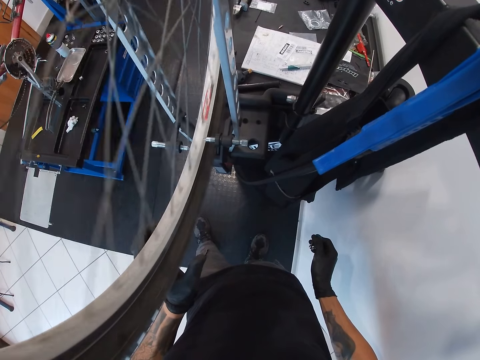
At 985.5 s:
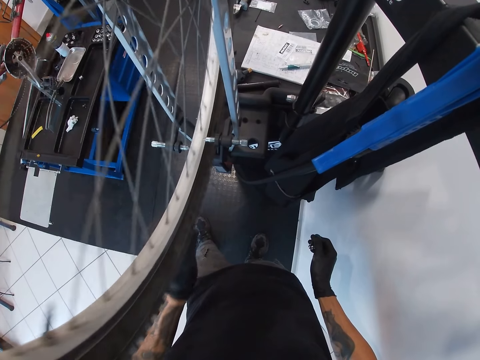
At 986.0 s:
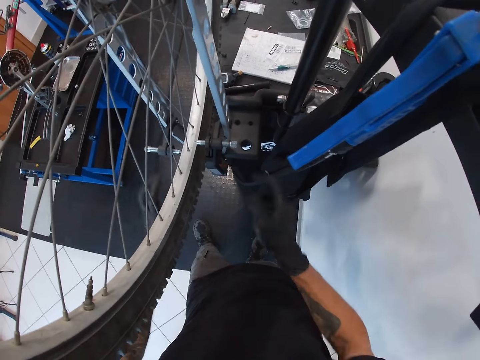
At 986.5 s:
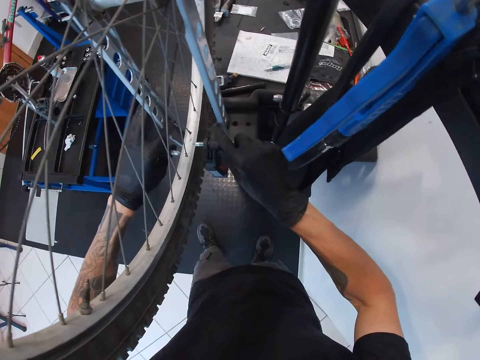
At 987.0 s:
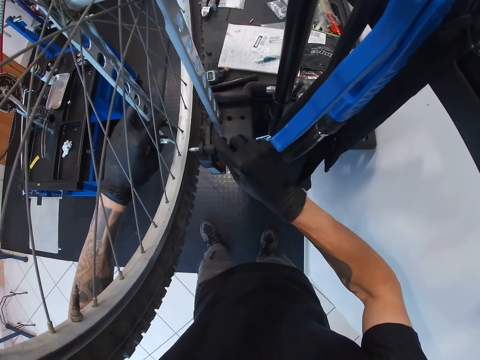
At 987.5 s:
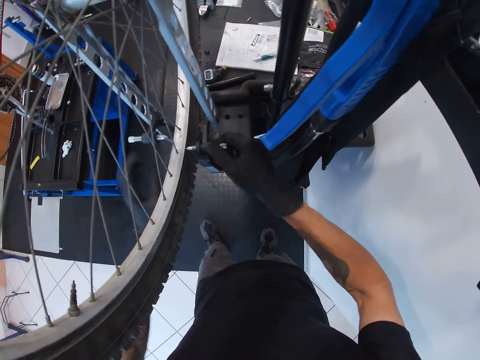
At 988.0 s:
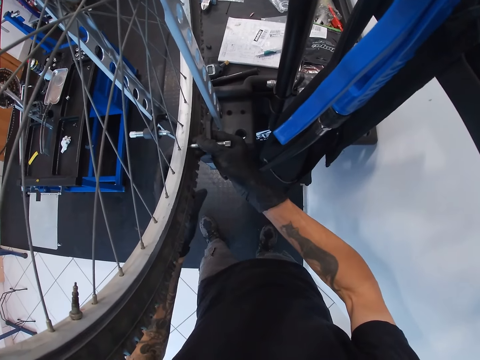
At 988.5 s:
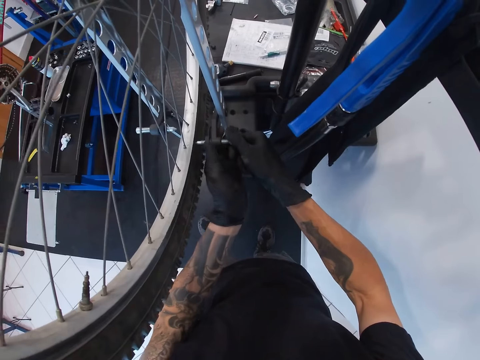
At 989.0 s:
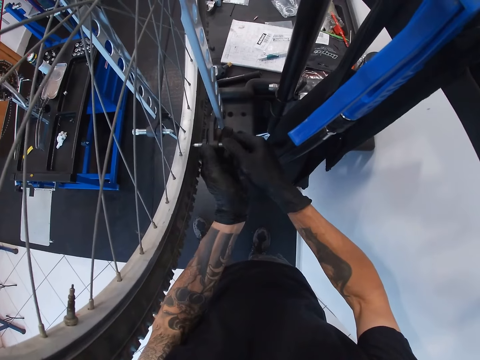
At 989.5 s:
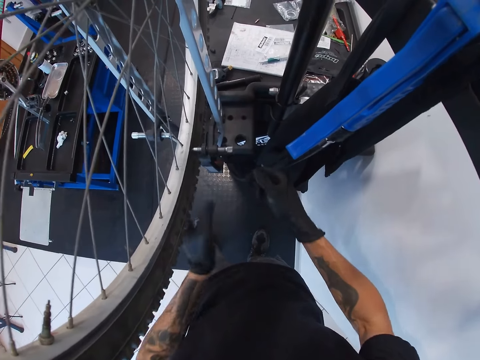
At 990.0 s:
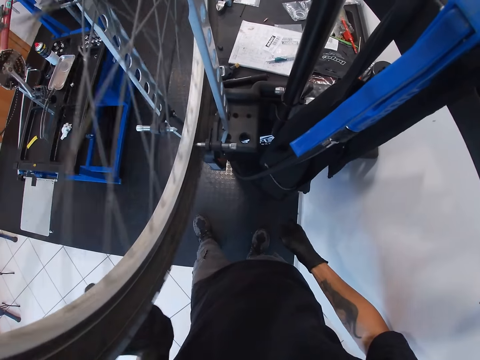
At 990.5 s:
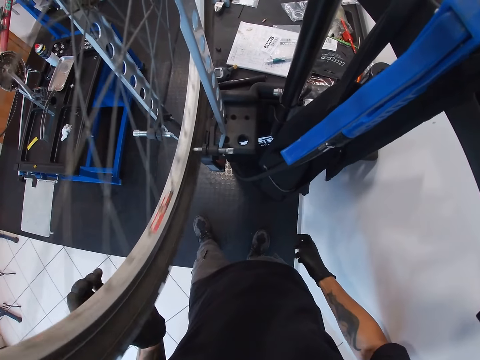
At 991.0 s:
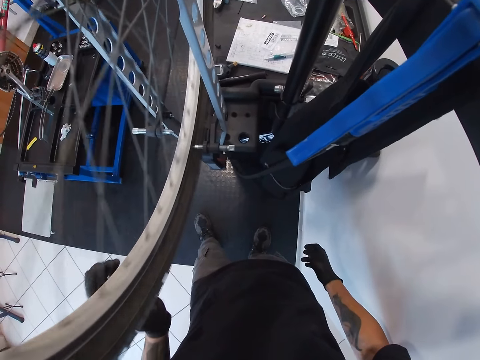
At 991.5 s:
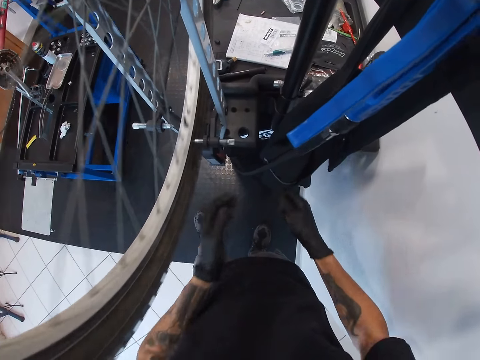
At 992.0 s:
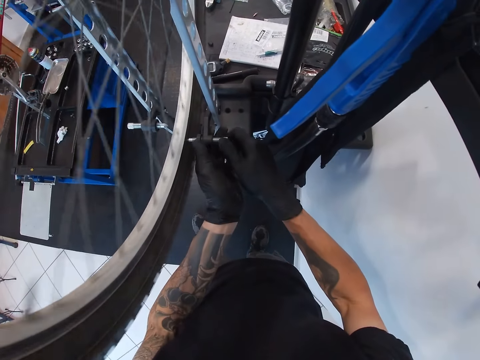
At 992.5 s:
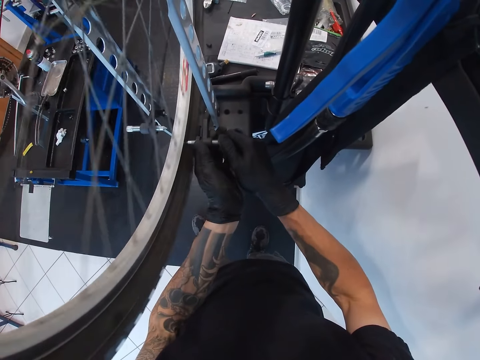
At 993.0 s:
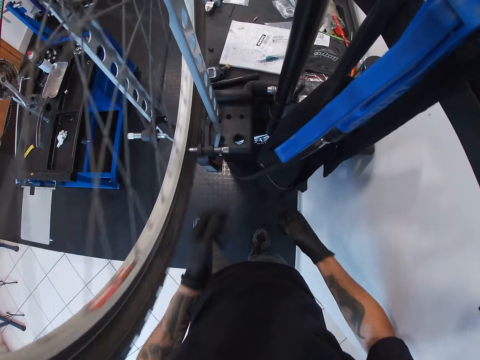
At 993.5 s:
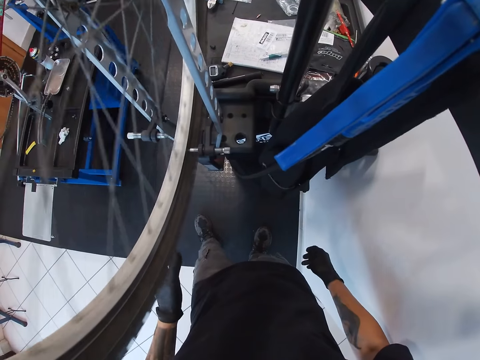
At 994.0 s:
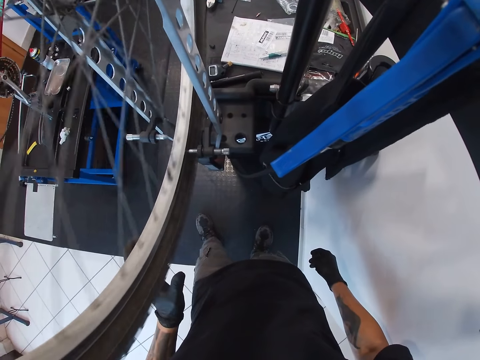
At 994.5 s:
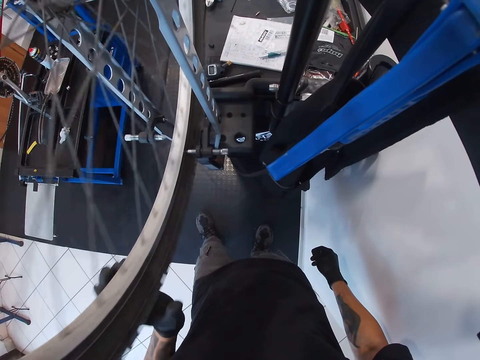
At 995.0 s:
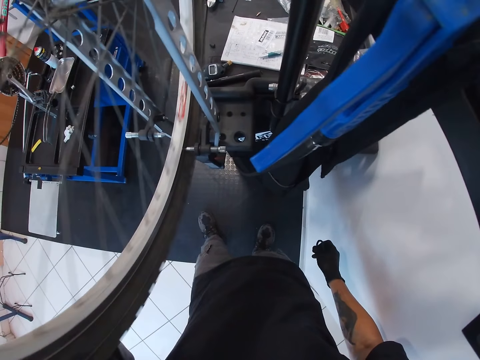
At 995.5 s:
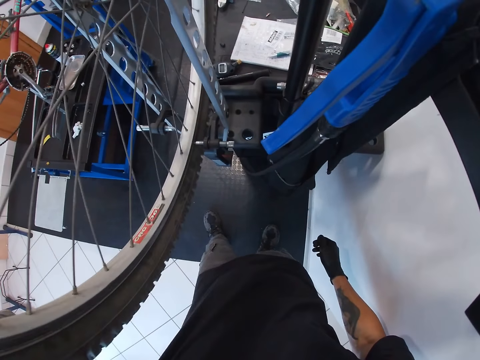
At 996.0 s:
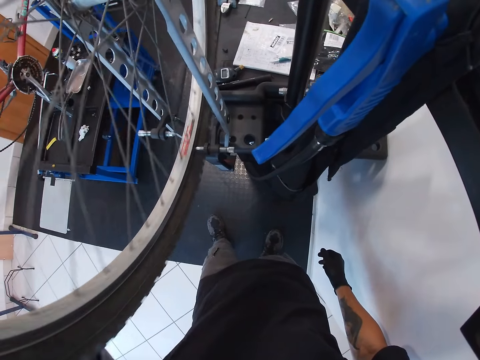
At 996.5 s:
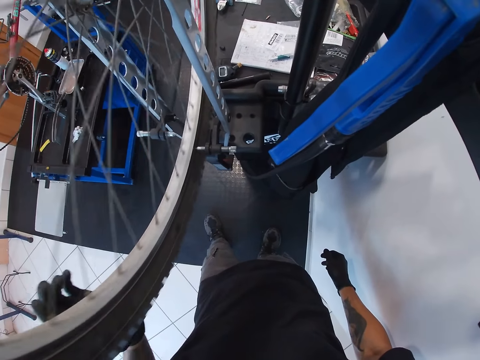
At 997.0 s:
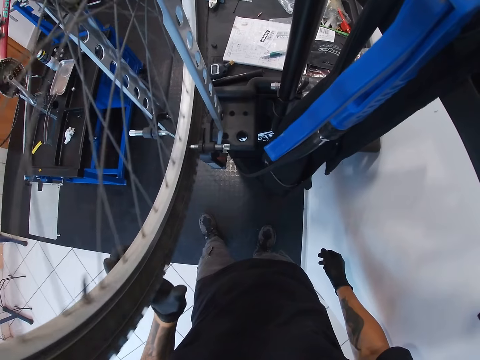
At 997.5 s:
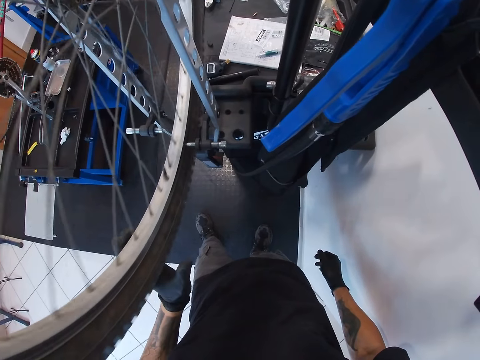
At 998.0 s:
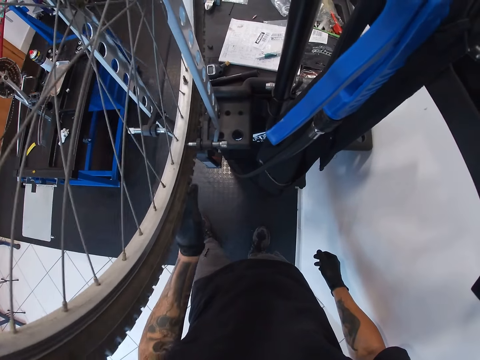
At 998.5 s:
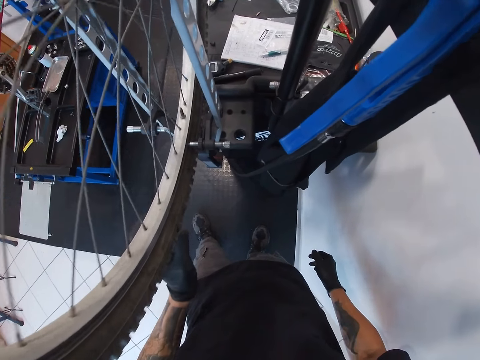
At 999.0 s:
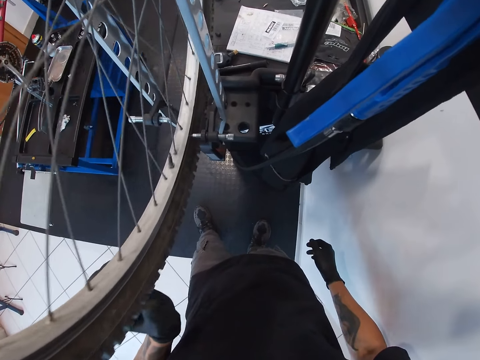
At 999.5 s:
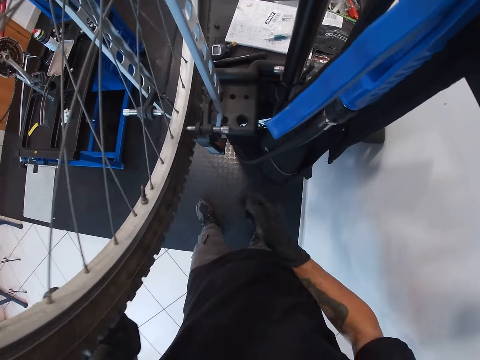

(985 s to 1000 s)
The camera wearer adjusts an iron rod on the bicycle with both hands. He rolls the tyre of the bicycle with his left hand. He adjusts the iron rod on the bicycle with both hands. He stares at the tyre. He rolls the tyre of the bicycle with his left hand.

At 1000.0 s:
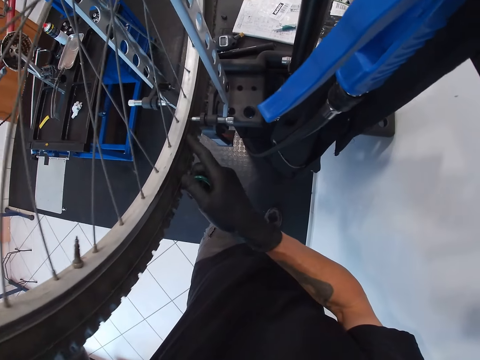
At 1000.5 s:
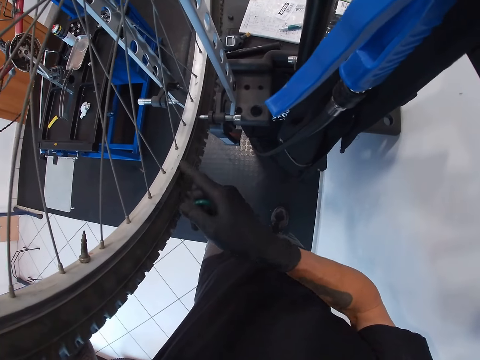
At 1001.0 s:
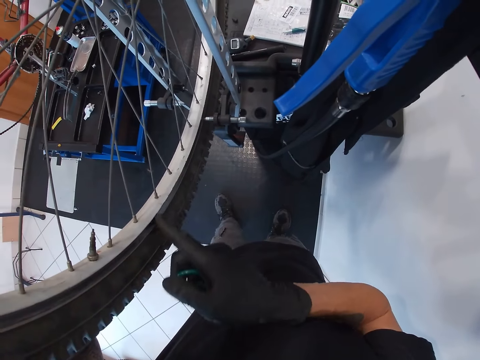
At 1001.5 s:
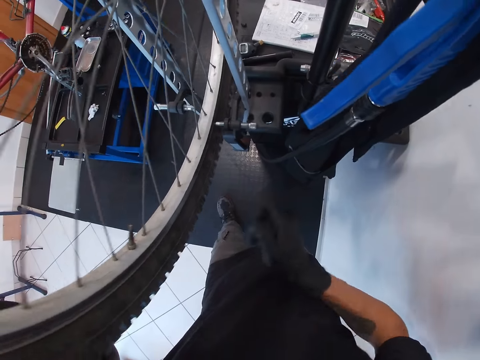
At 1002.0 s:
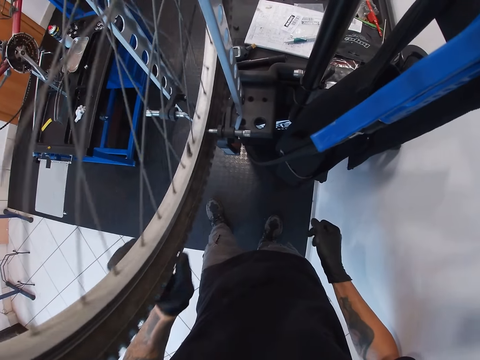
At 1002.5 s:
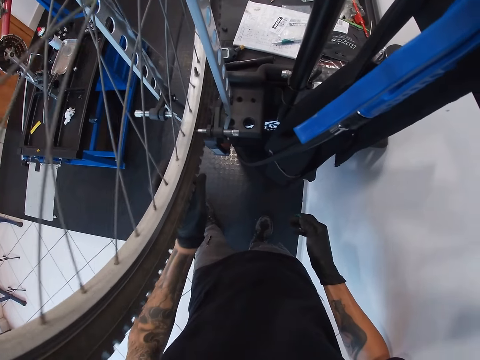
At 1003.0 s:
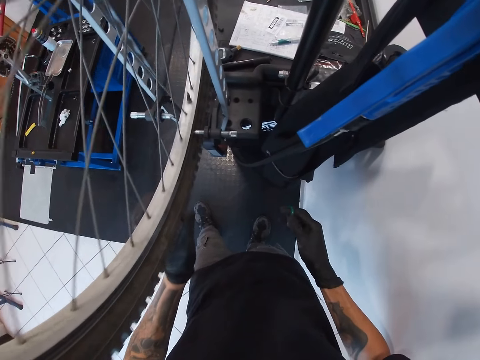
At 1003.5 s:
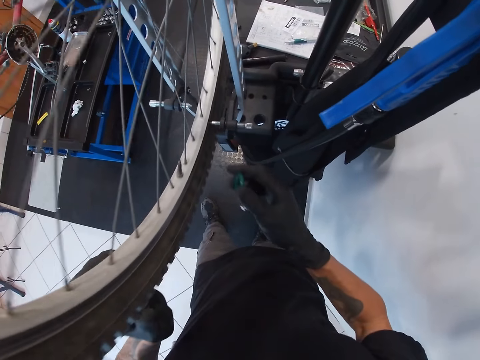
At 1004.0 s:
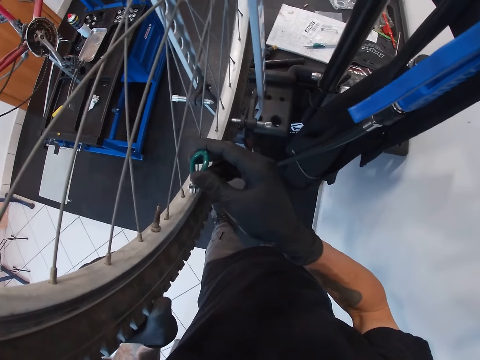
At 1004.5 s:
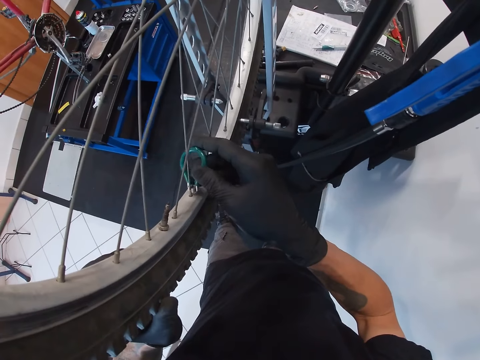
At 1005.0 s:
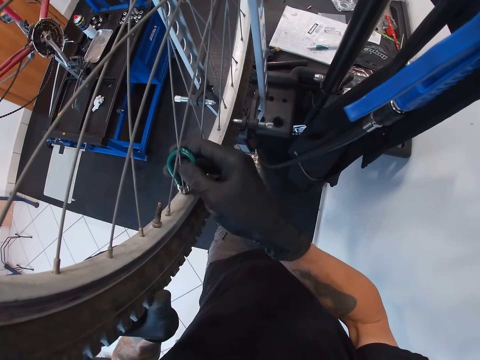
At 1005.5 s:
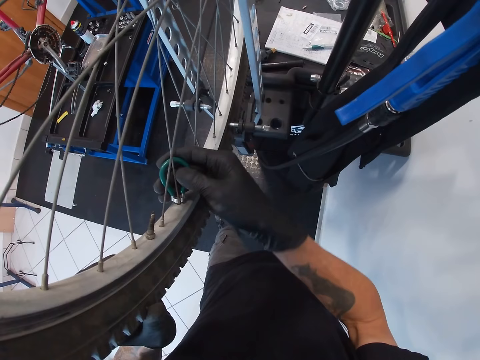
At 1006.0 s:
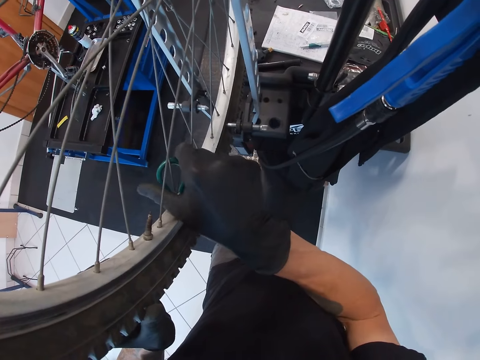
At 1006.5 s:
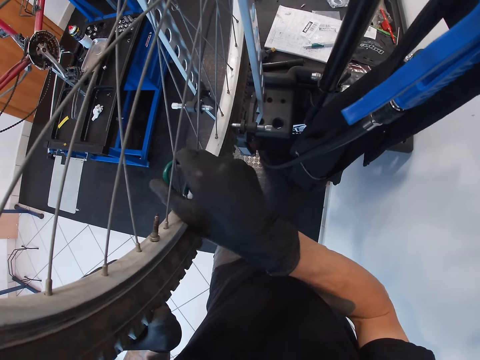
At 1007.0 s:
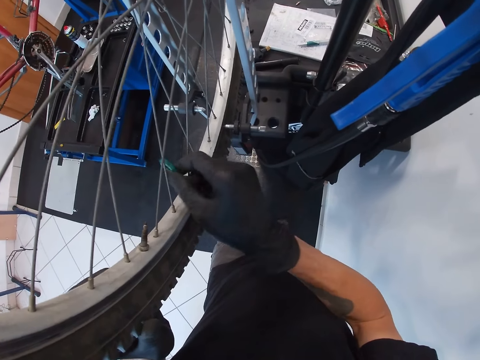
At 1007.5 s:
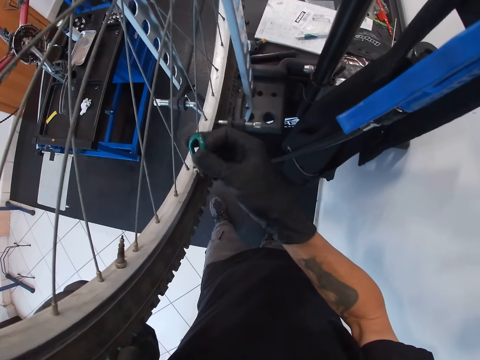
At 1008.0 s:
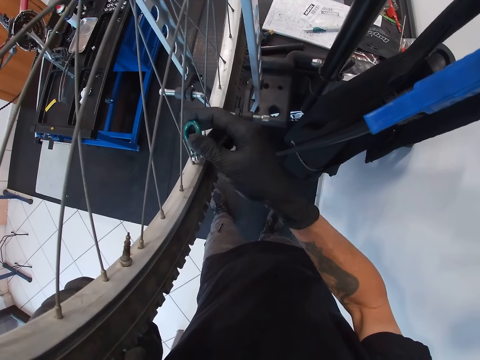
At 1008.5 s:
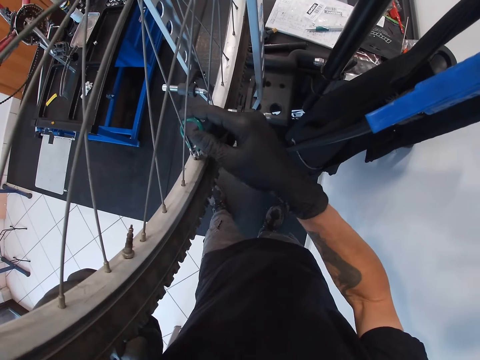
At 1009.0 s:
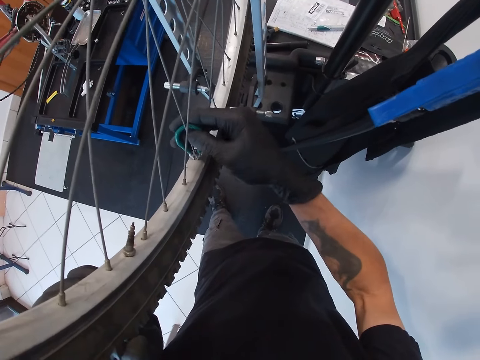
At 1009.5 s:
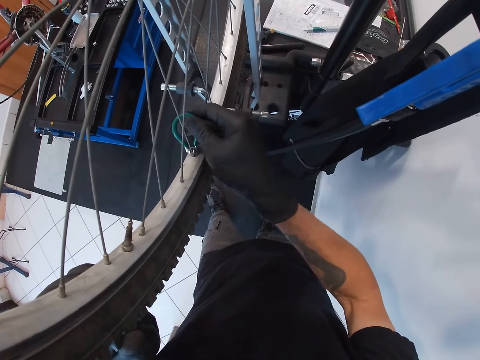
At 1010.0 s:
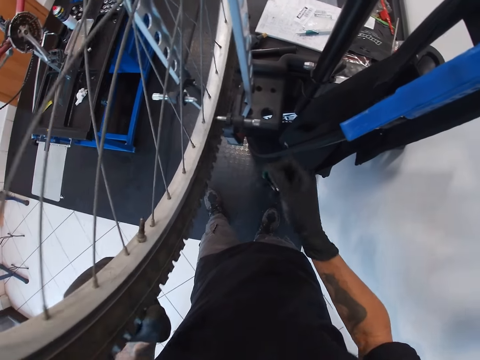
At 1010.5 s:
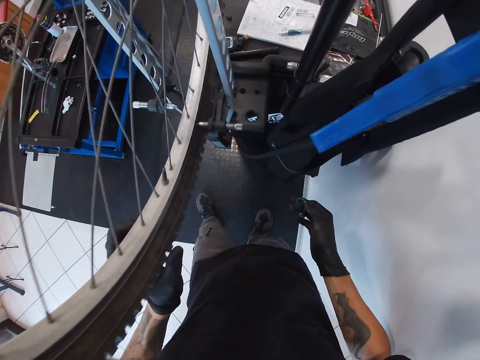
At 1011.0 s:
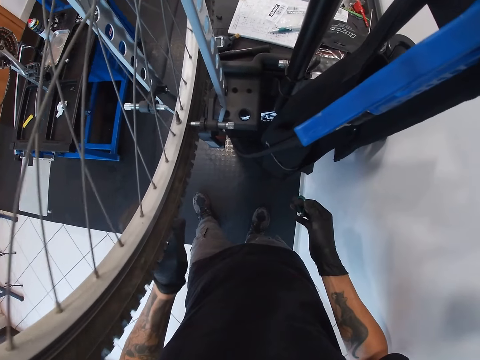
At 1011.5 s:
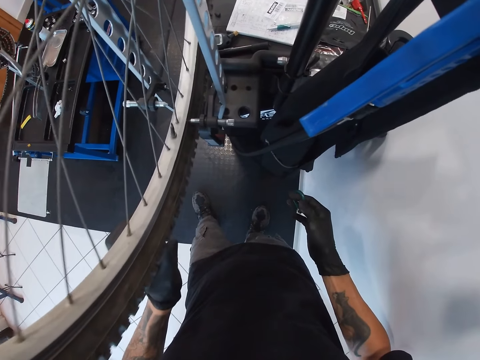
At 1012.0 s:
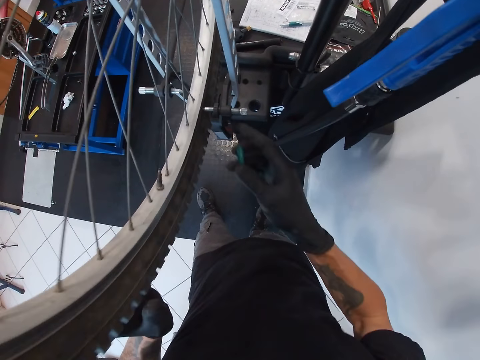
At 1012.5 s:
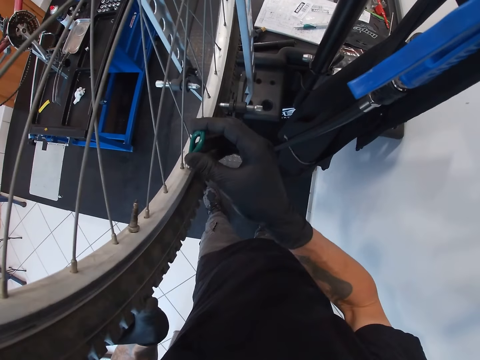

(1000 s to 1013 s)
The camera wearer inspects the tire. He spins the tire. He tightens the bicycle spoke nipple with the spoke key in his right hand. He tightens the bicycle spoke nipple again. He spins the tire.
